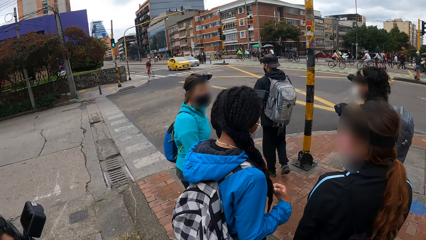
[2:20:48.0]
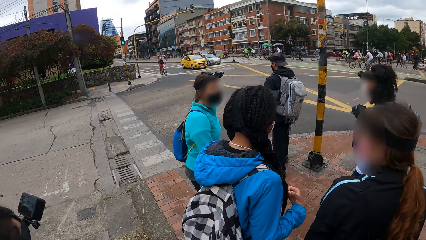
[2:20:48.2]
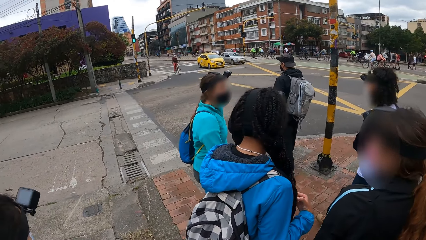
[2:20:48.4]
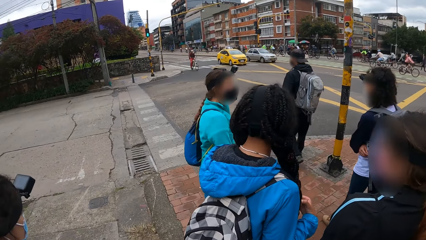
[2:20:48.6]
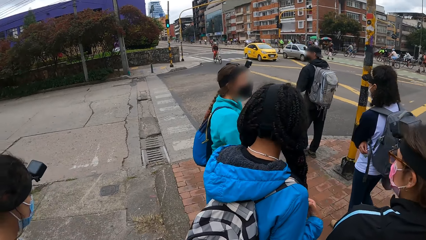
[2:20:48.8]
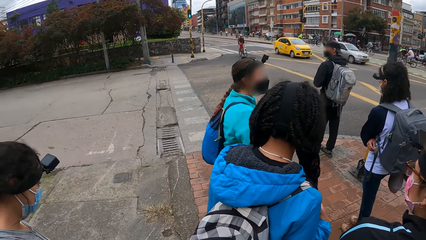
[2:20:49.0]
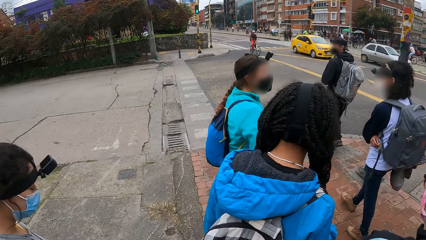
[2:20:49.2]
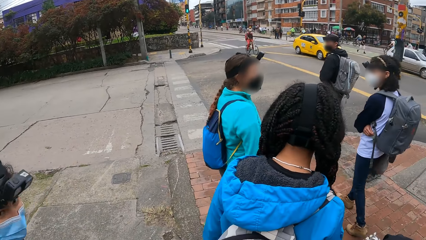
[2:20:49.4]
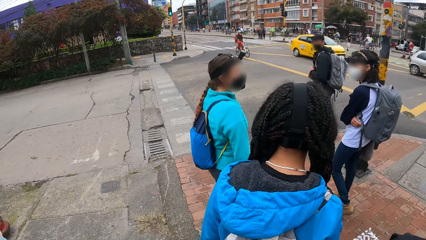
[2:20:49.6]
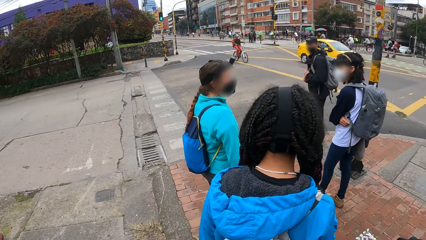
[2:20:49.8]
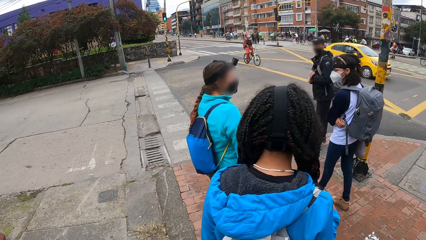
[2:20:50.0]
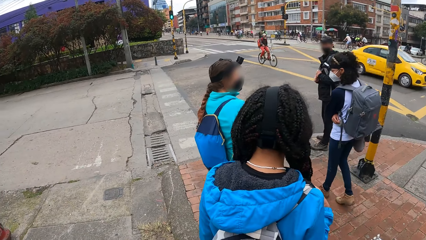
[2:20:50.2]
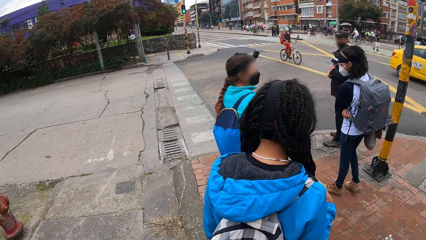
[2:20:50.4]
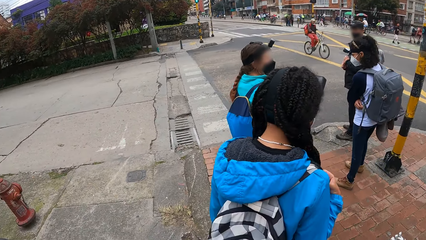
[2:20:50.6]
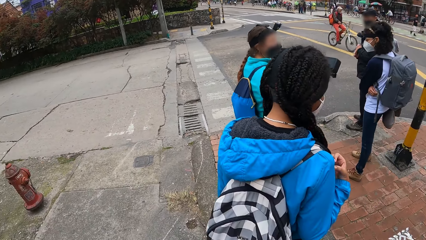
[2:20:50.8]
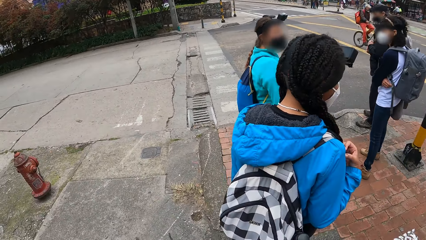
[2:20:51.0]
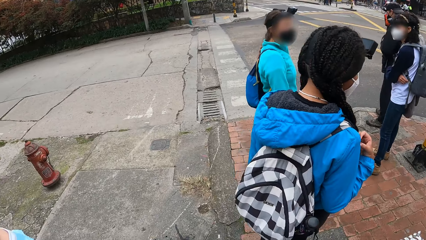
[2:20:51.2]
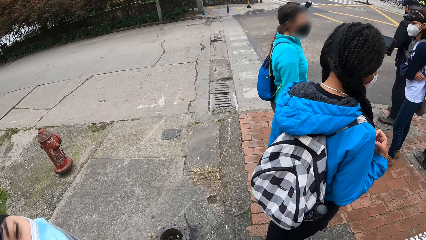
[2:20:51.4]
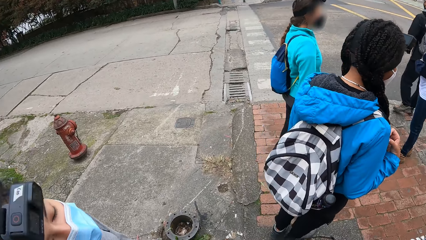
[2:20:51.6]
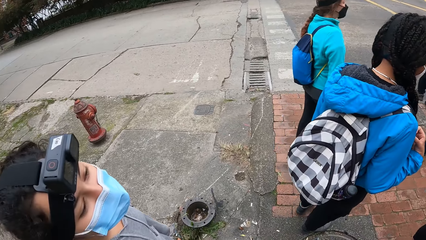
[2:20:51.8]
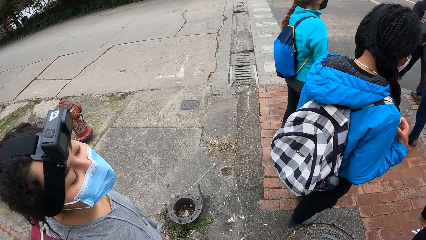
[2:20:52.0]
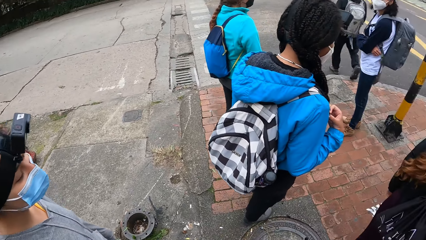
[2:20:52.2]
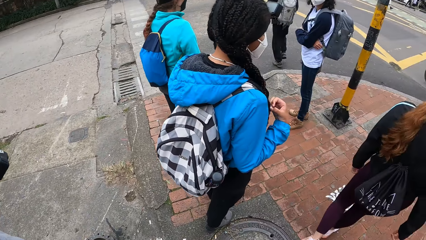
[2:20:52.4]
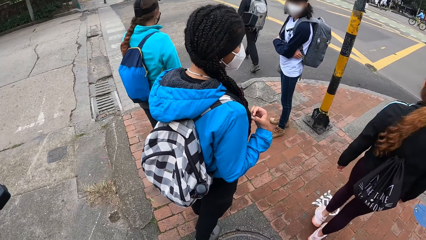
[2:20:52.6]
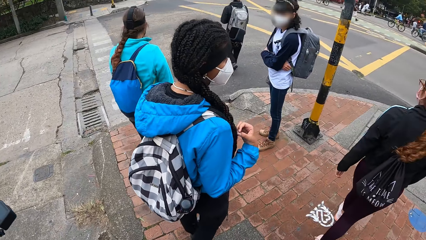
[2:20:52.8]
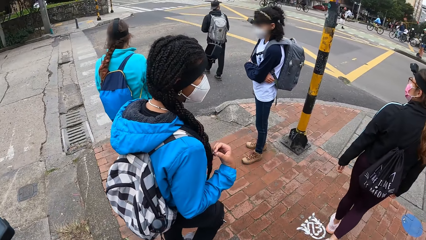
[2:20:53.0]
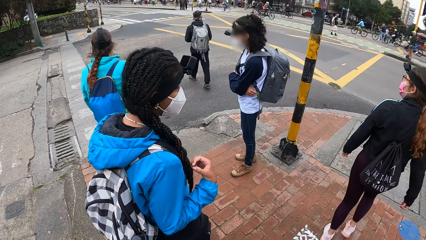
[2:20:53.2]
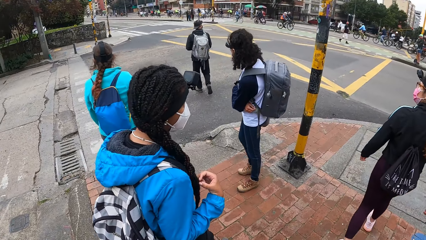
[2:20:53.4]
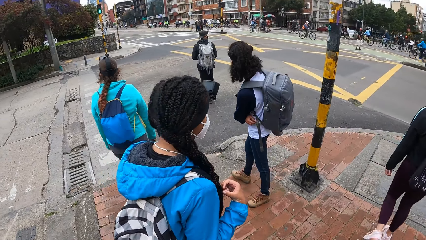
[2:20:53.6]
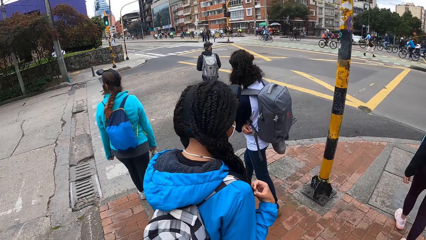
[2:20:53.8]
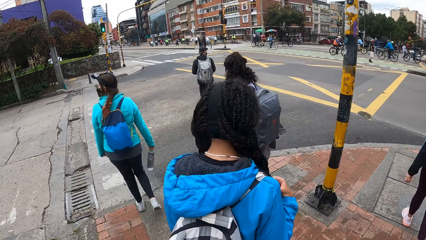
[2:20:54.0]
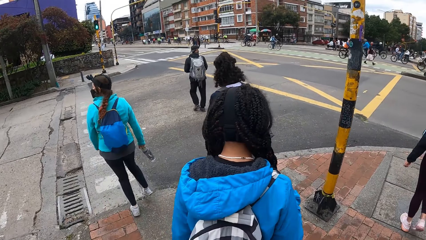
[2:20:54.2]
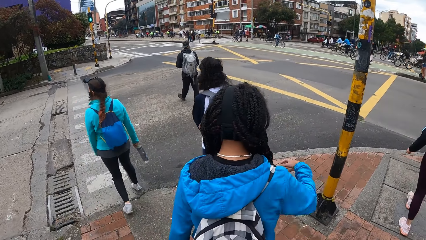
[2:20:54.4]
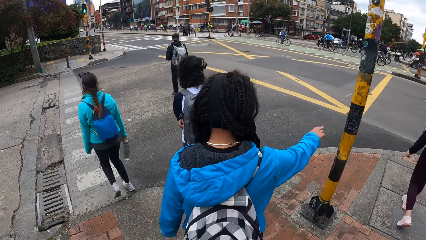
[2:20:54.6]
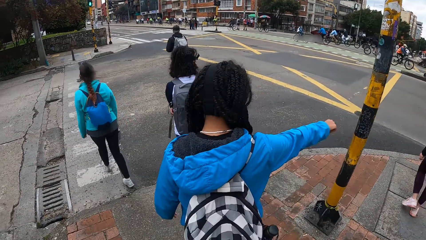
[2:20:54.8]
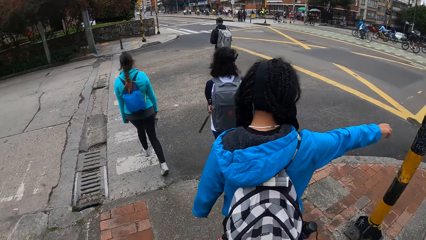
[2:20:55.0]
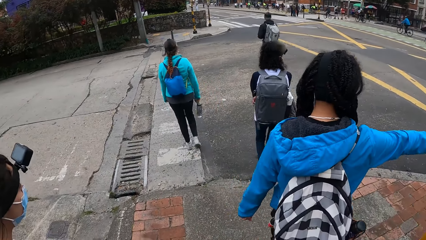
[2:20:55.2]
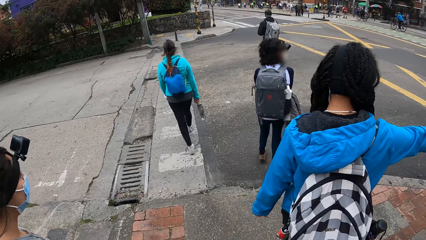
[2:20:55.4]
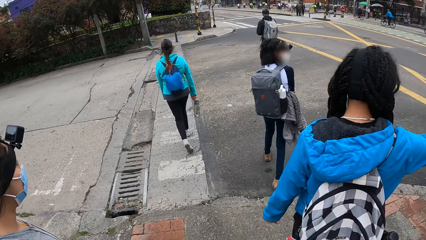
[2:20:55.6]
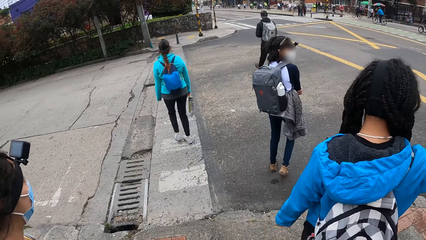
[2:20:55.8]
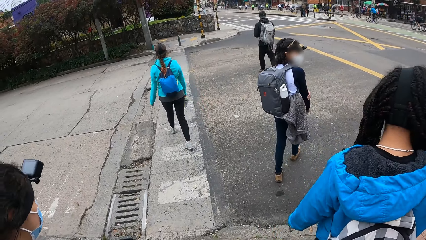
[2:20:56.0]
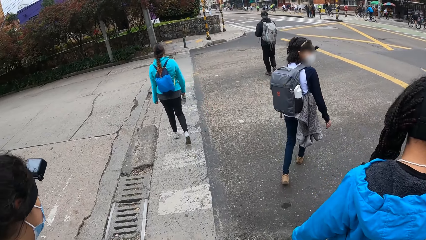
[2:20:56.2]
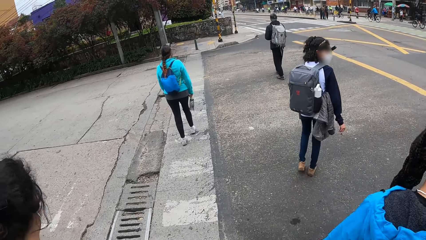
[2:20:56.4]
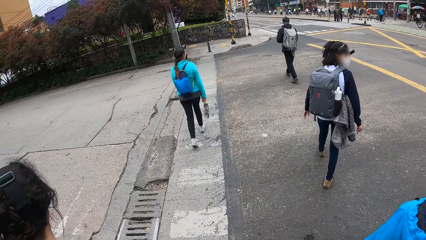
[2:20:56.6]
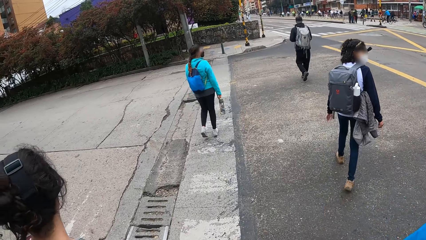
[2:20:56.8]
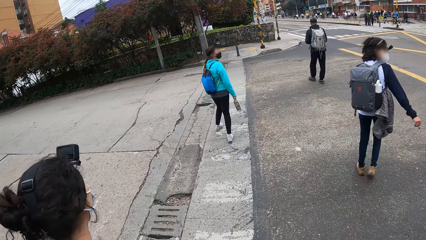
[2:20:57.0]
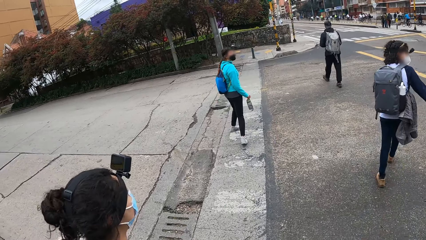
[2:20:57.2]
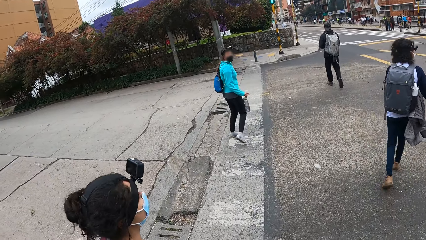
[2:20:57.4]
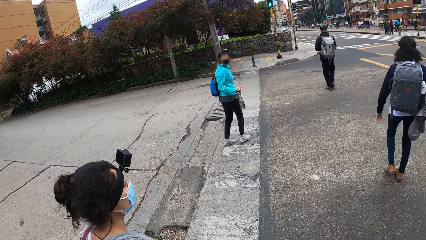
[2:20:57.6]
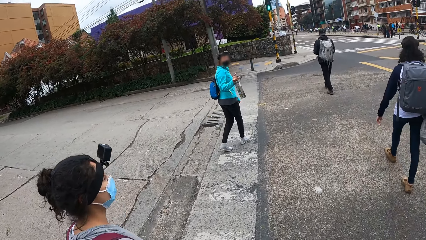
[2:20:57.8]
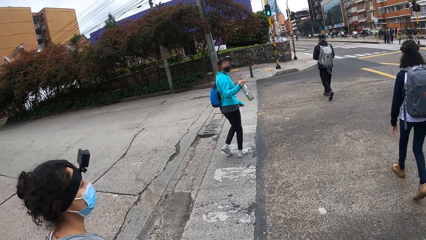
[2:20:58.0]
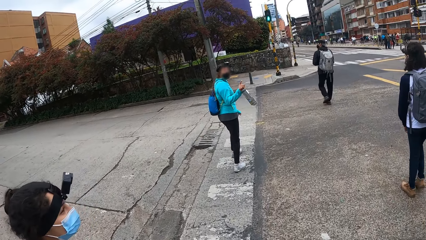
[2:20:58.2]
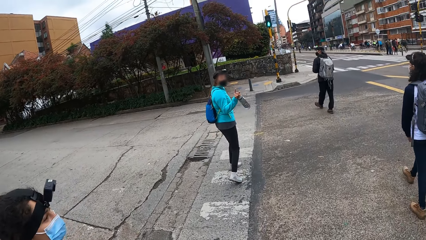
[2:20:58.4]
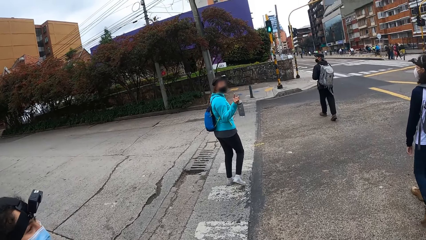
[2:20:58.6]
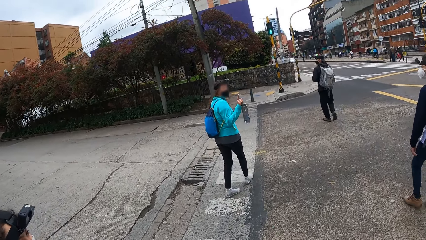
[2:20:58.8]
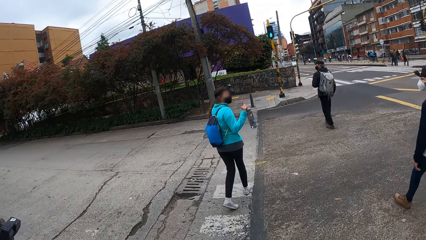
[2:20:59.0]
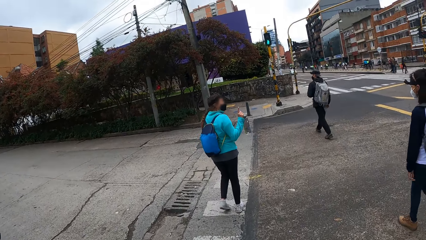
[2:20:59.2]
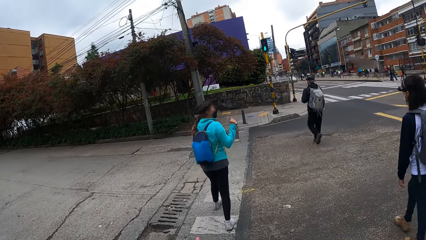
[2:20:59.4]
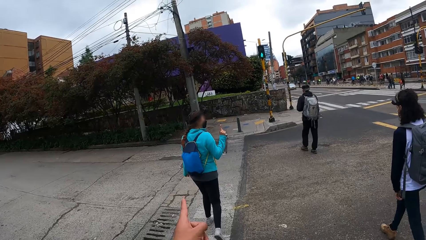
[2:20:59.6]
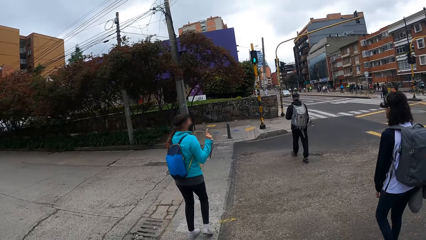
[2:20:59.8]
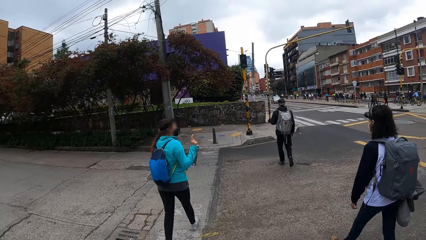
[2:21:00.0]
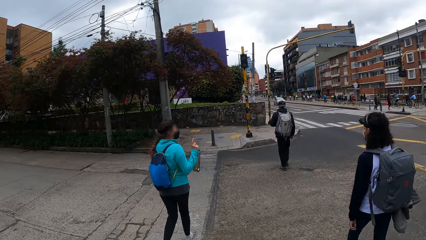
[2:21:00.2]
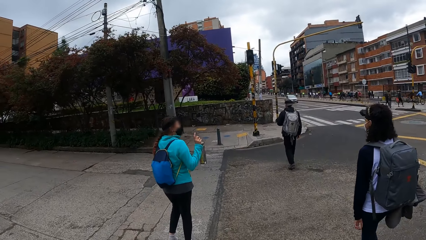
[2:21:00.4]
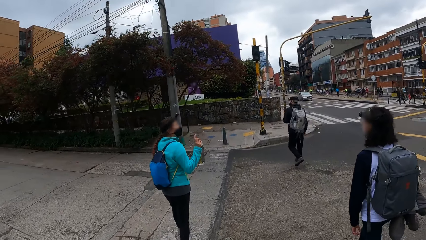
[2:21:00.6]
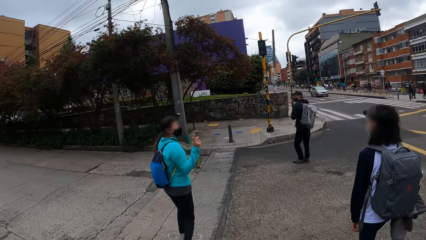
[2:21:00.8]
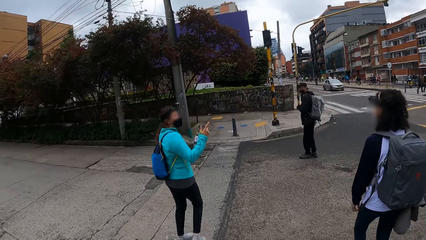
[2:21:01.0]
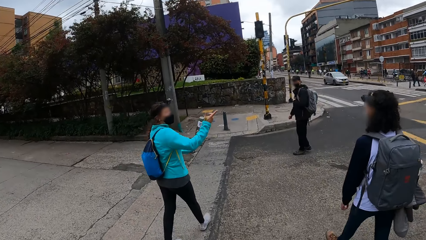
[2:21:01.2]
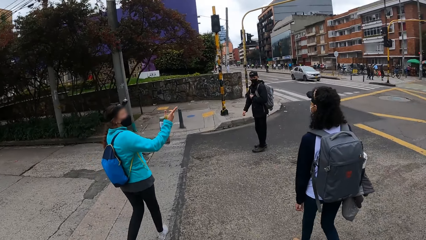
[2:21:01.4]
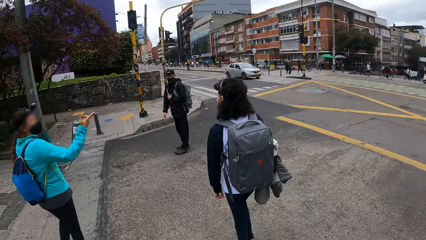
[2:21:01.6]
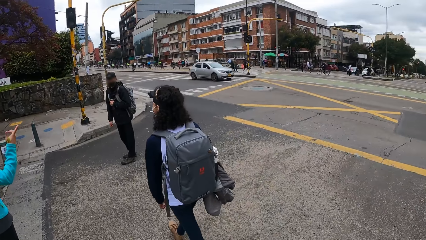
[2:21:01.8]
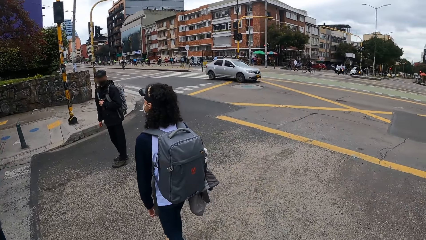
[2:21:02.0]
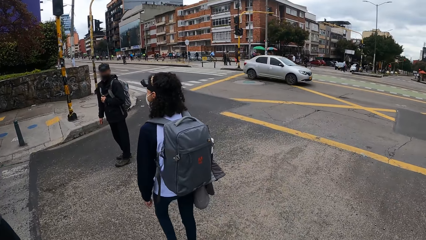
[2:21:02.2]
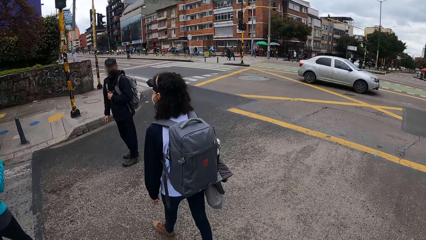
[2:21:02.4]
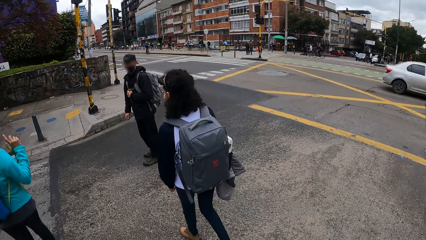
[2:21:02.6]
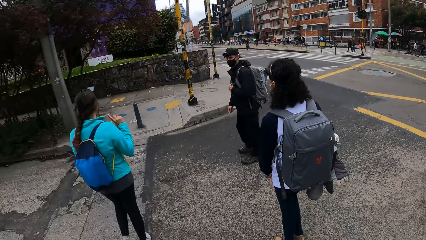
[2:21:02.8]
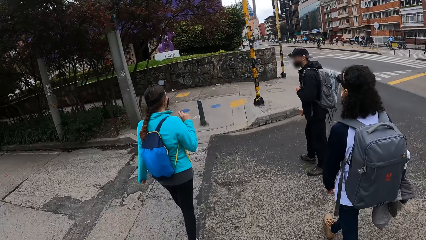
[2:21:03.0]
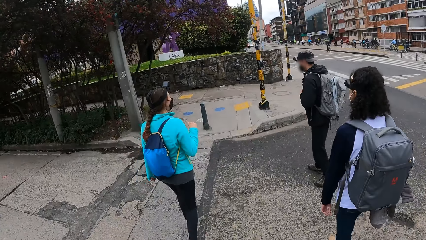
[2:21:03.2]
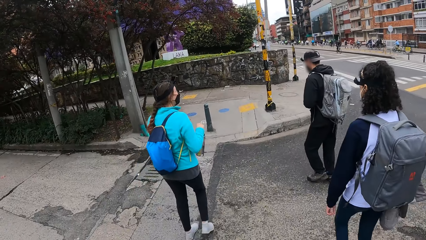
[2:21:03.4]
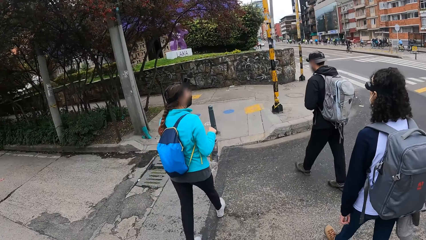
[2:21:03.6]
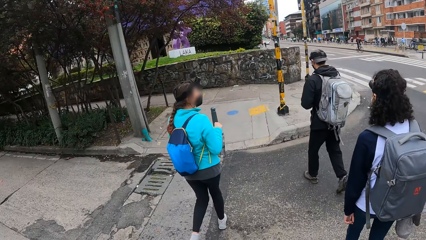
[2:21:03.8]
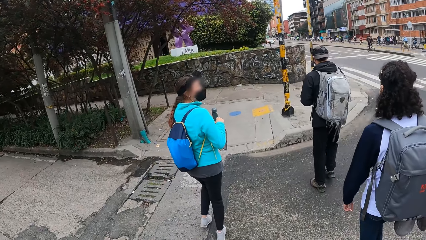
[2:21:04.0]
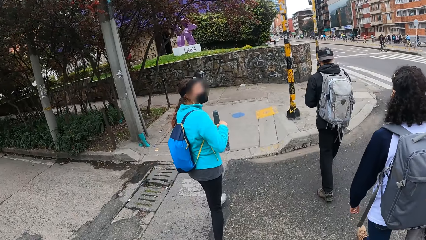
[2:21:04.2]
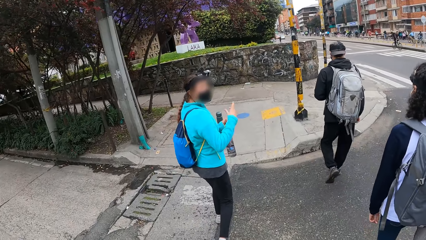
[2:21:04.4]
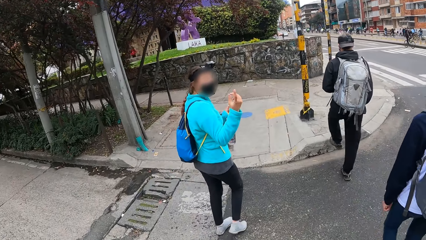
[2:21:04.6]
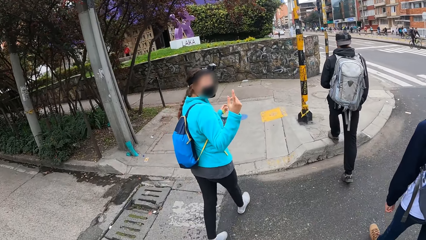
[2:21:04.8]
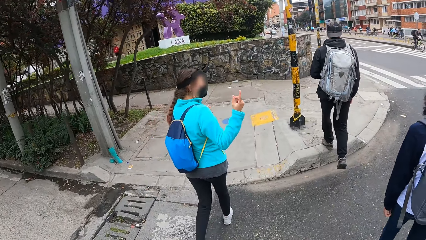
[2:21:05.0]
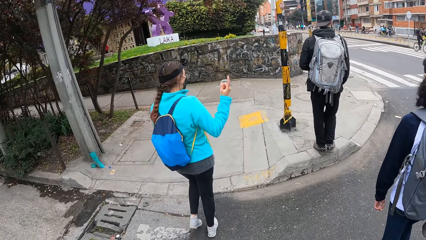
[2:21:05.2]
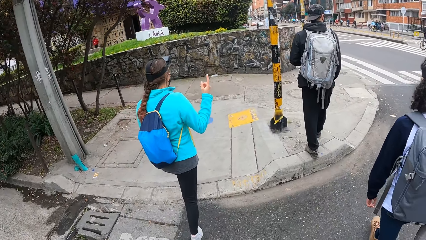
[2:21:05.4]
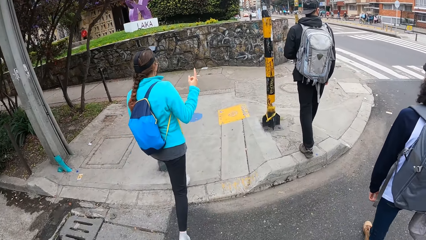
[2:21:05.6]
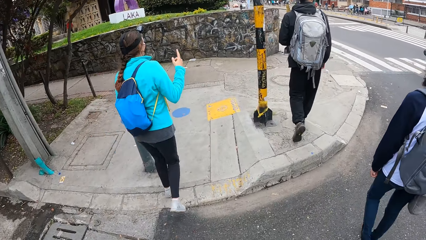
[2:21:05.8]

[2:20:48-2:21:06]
A woman turns around. The camera wearer walks around. Another woman looks around. A man crosses a road to a sidewalk. The first woman walks around. A third woman crosses the road to the sidewalk with a fourth woman. A fifth woman converses with a sixth woman. The second woman walks around. The camera wearer crosses the road to the sidewalk with the fifth woman. The first woman uses gestures. The third woman converses with the fourth woman. The third woman passes a bottle from her right hand to her left hand.
